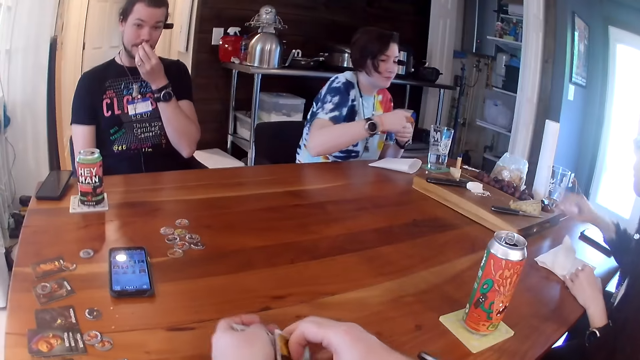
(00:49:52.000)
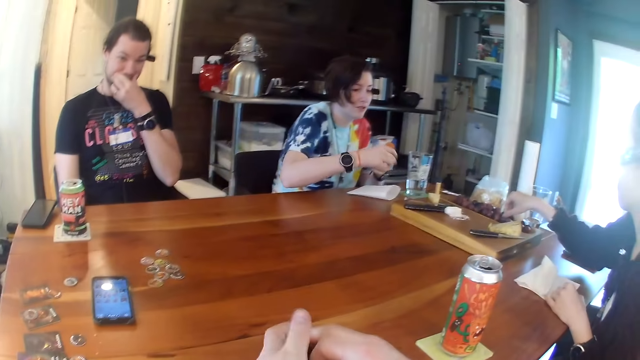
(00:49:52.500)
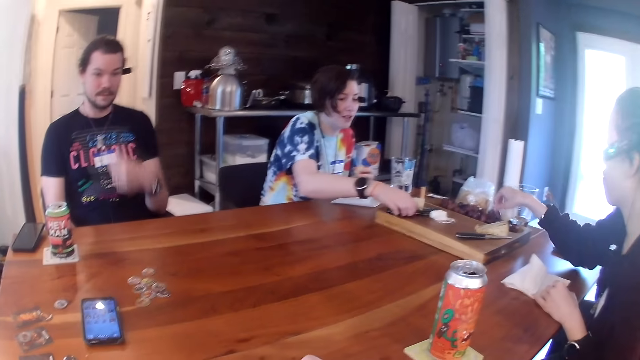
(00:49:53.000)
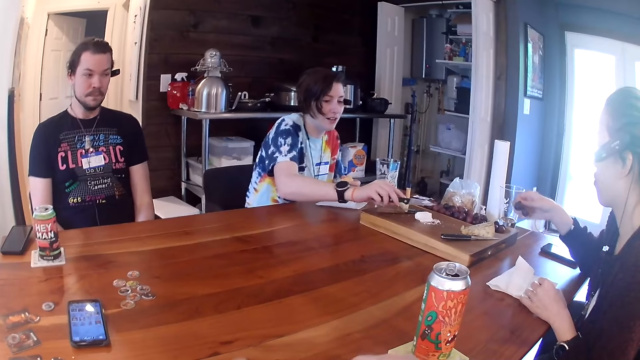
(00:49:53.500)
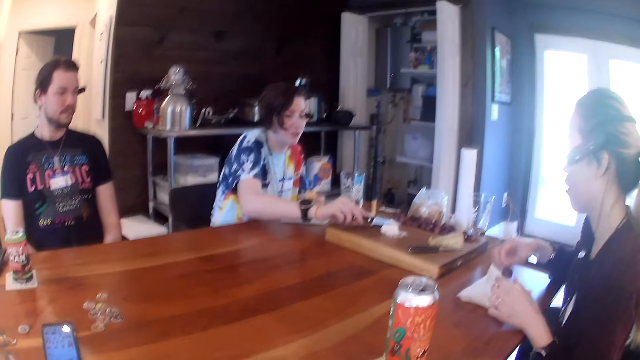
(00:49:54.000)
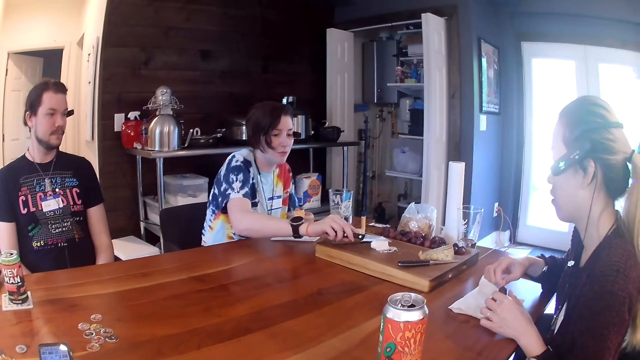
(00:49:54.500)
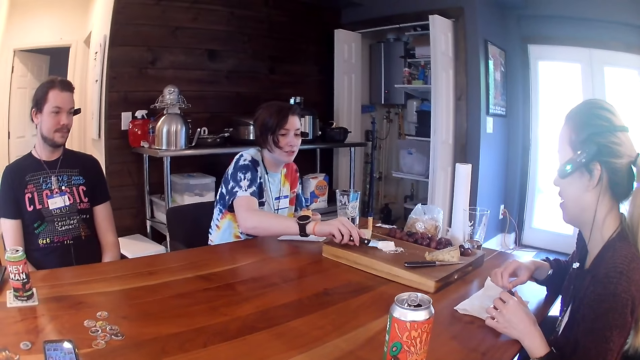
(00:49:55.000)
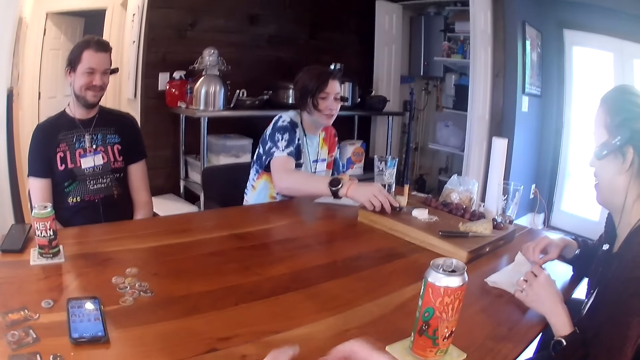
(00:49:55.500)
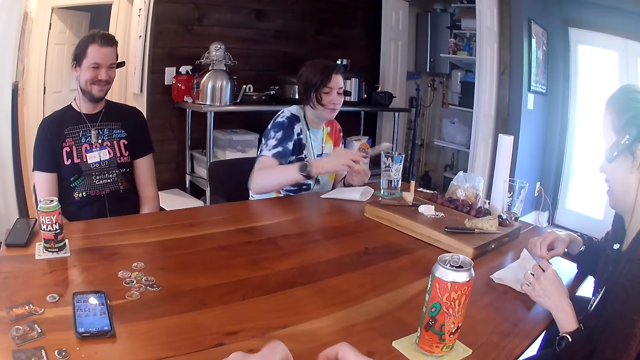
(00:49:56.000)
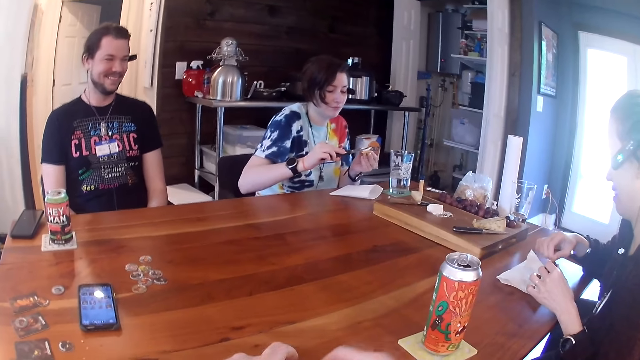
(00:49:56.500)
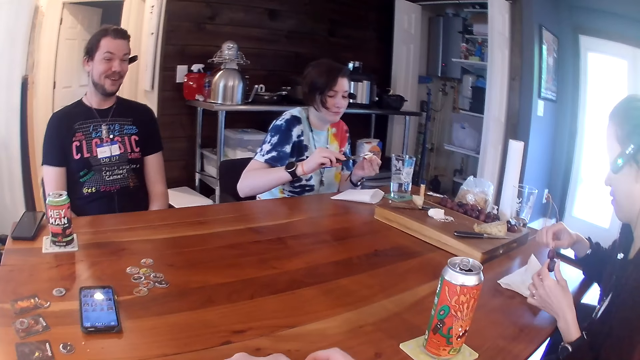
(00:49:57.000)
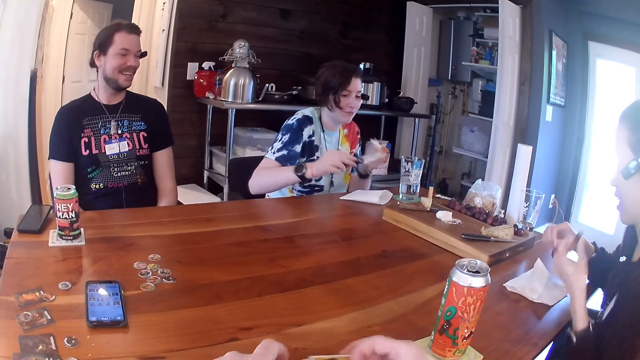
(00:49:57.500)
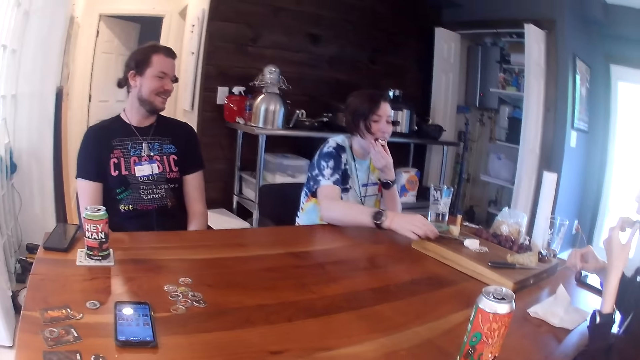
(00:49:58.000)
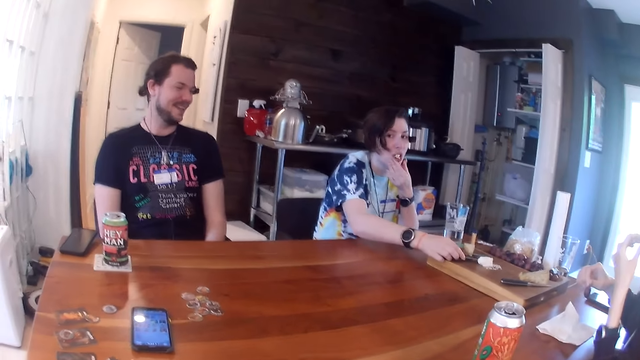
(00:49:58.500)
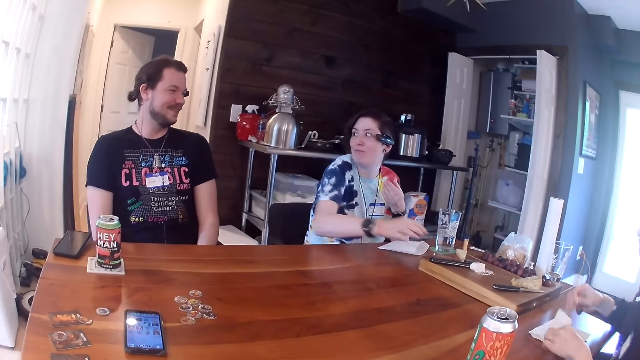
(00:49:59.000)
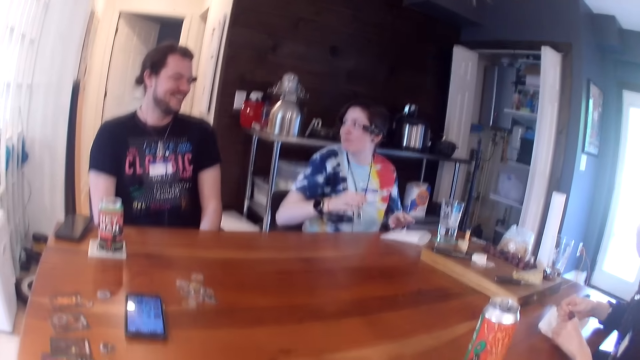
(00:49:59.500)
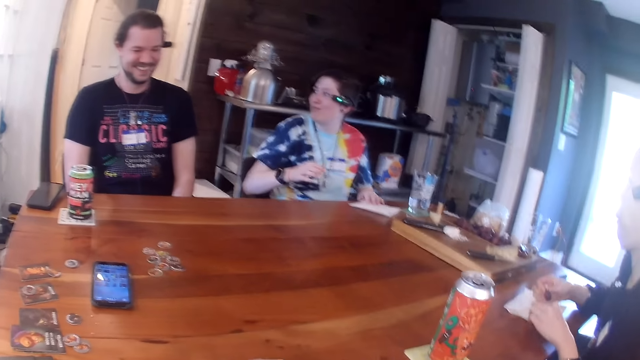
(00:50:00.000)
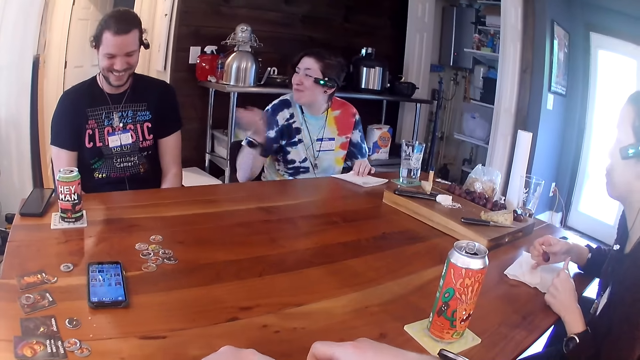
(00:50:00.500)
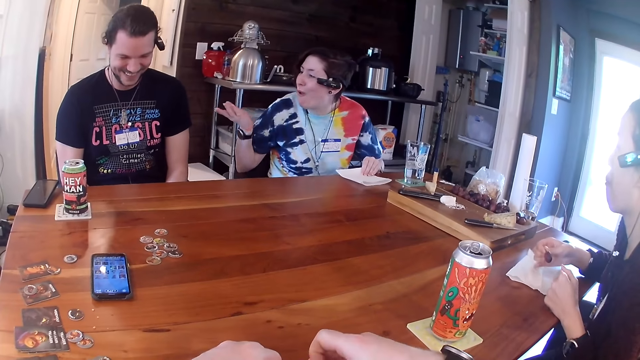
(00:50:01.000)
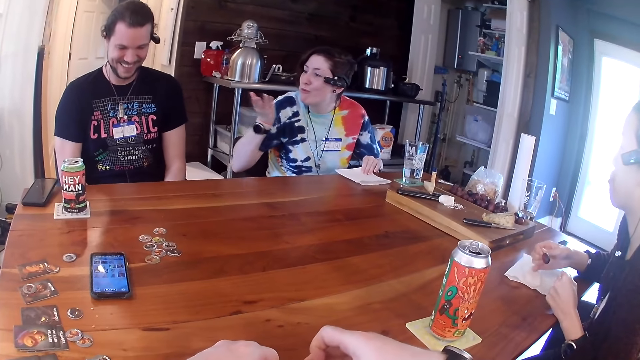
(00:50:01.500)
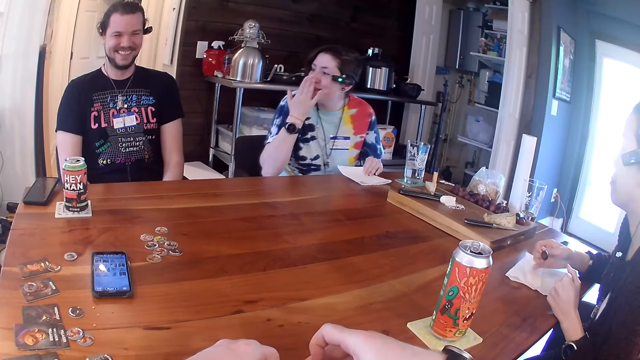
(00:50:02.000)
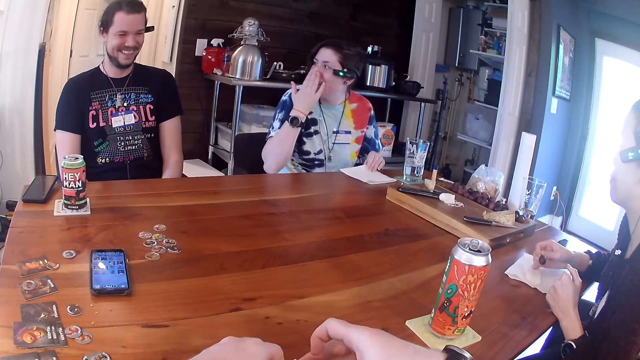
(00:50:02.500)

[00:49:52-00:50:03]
A woman passes the biscuit to her left hand from her right hand. Another woman picks up two grapes with her right hand from a wooden board on the table. The first woman picks up a knife from the wooden board with her right hand. The first woman cuts a slice of butter with the knife in her right hand. The other woman holds the two grapes with both hands. The other woman pulls a grape with her left hand from the grapes in her right hand. The first woman spreads the slice of butter with the knife in her right hand on the biscuit in her left hand. The other woman eats the grape in her left hand. The first woman eats the biscuit in her left hand. The first woman places the knife in her right hand on the wooden board.

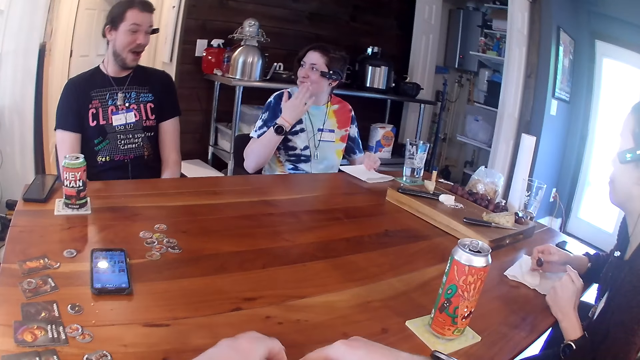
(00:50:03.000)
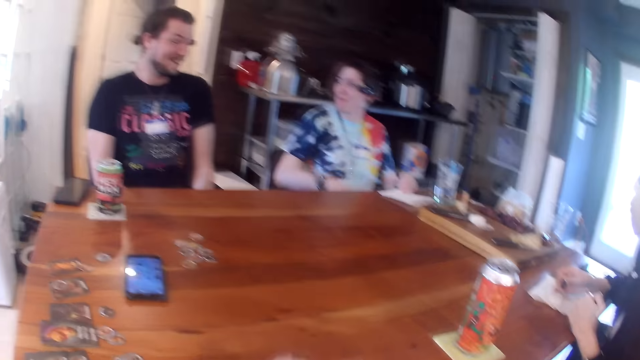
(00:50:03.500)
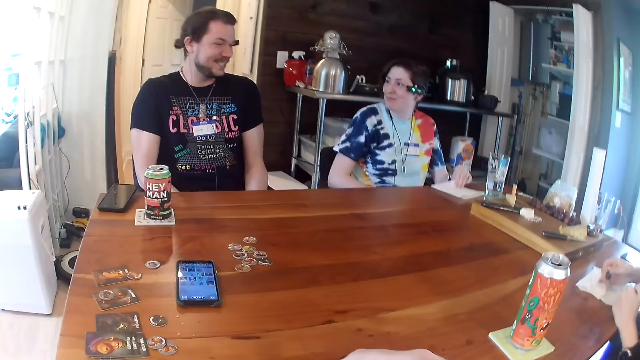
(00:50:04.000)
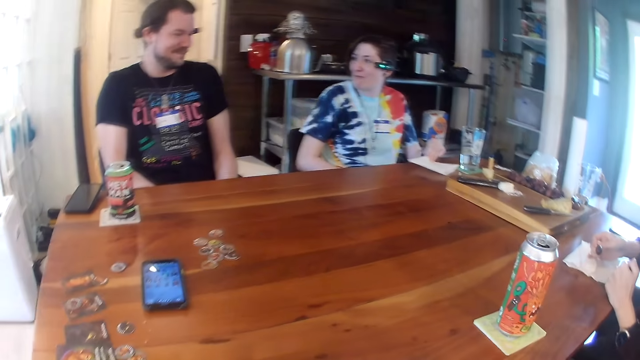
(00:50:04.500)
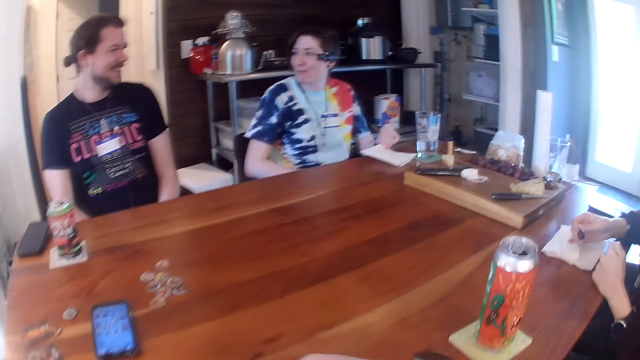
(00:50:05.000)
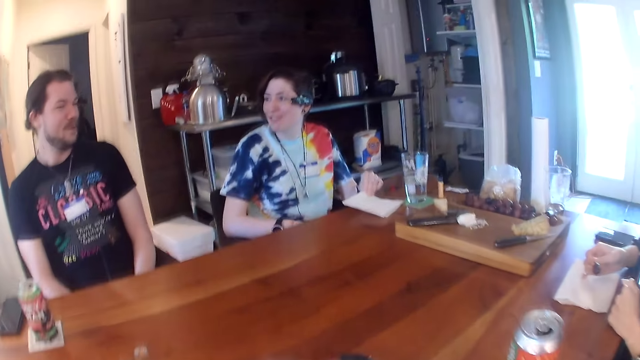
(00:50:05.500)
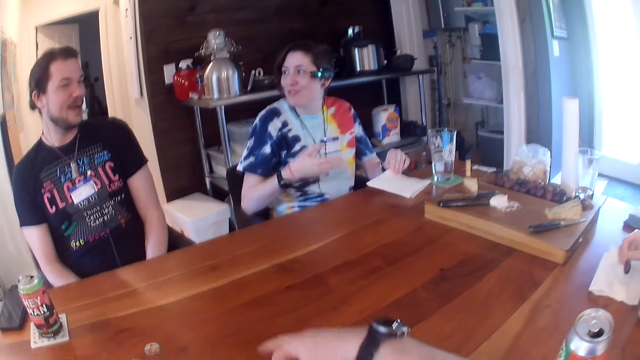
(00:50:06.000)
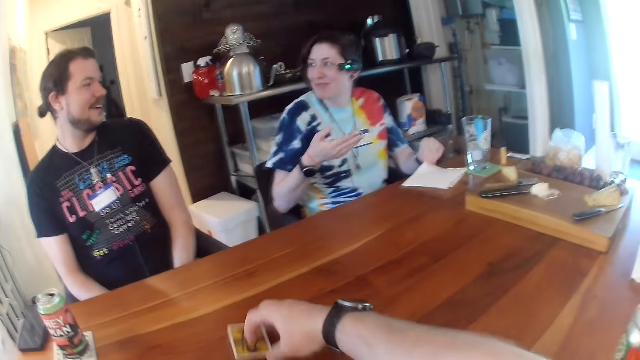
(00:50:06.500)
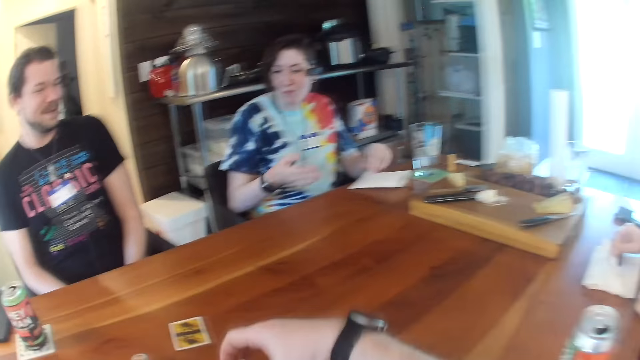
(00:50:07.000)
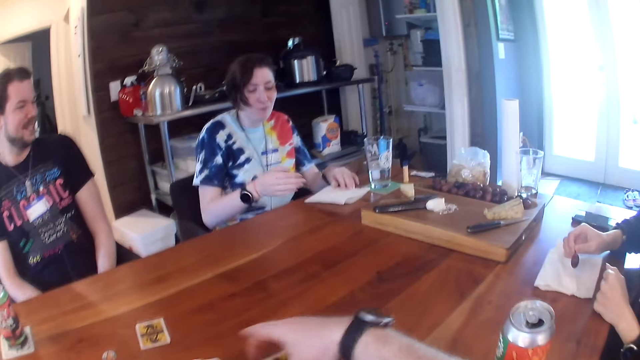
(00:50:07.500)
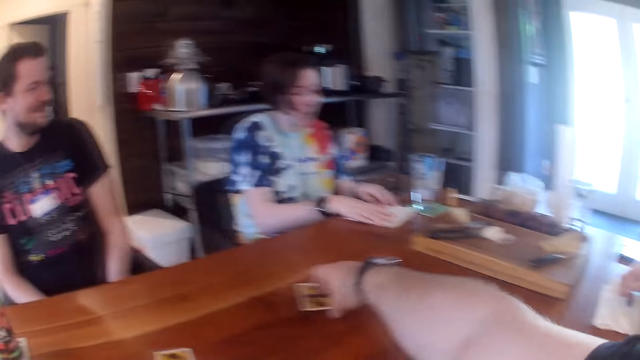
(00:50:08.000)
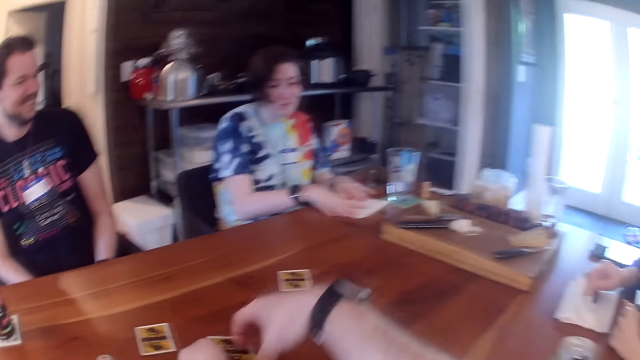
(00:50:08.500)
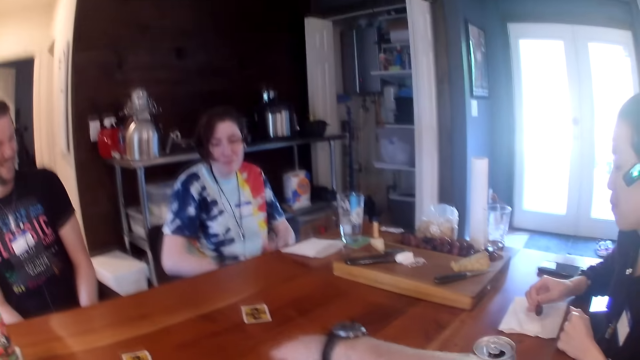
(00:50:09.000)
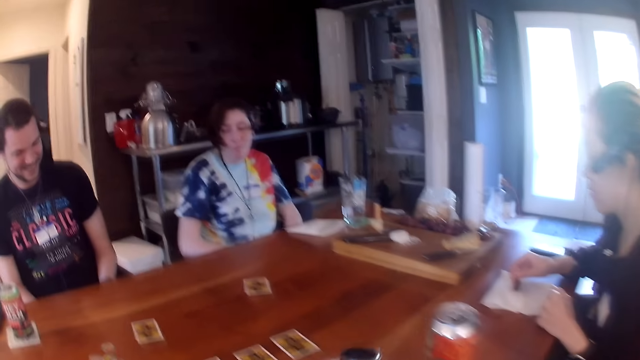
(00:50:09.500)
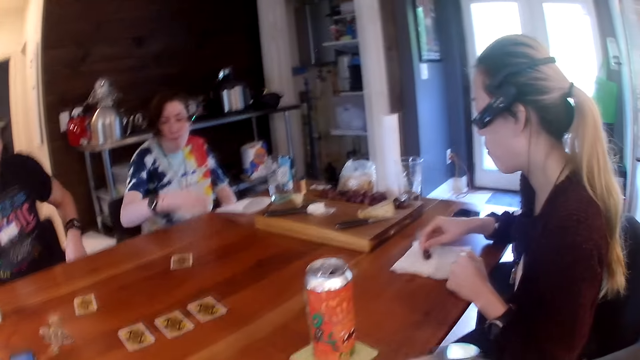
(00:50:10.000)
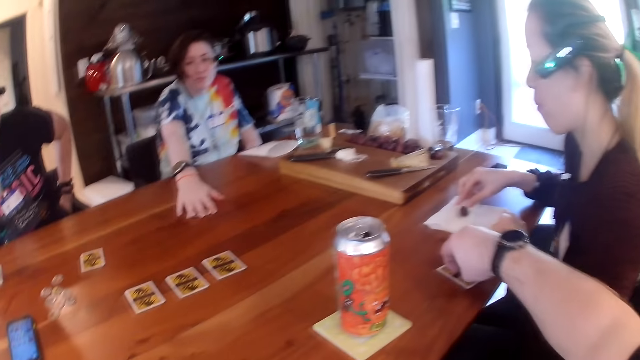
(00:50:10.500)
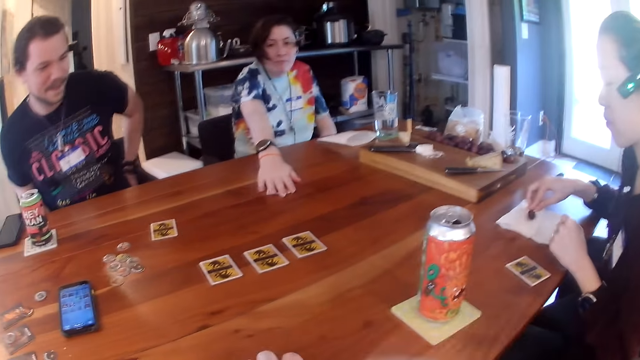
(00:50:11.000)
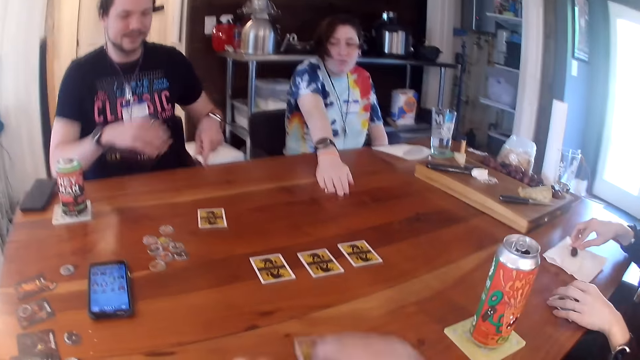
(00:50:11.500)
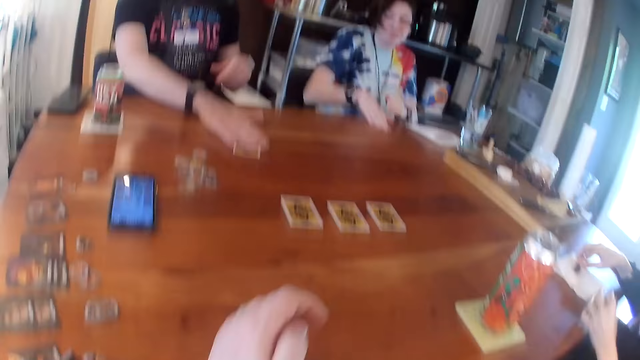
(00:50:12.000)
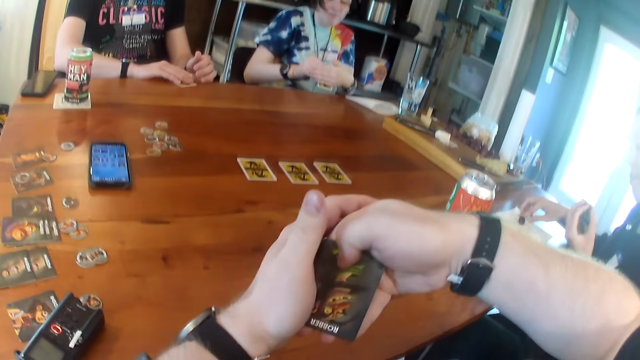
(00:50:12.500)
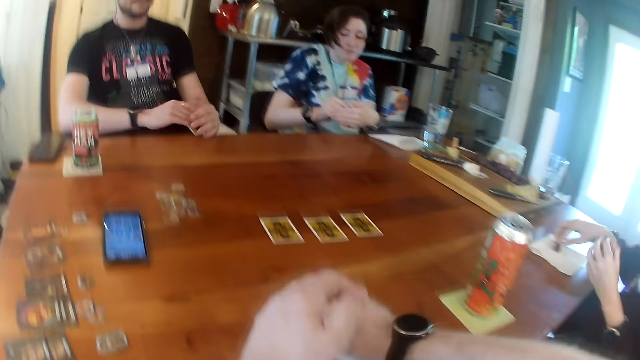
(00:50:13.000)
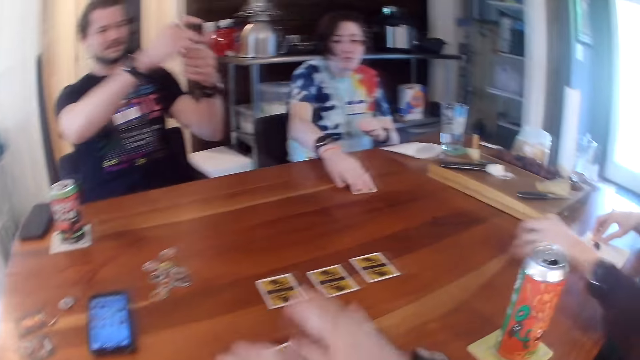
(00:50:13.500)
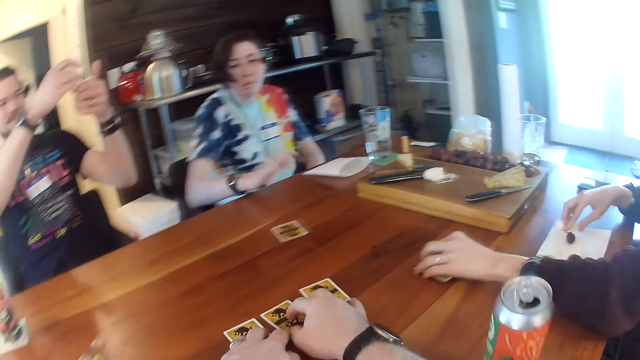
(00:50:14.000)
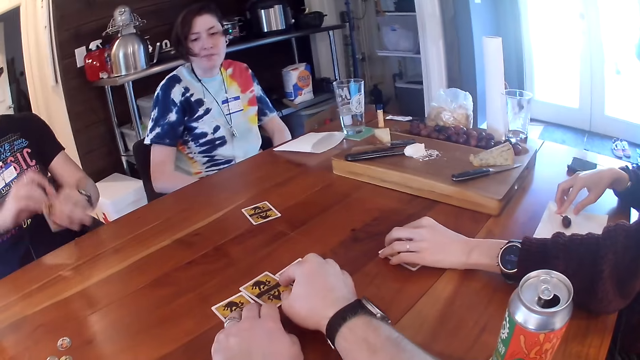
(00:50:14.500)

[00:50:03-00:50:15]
The camera wearer places a card in his right hand on the table. He places a card in his right hand on the table again. He picks up a card with his right hand from the deck of cards in his left hand. He places the card in his right hand on the table. He picks up a card with his right hand from the deck of cards in his left hand. A woman places the grape in her right hand on a napkin on the table. The camera wearer places a card in his right hand on the table. Another woman touches a card on the table with her right hand. The camera wearer places a card in his right hand on the table. The other woman picks up the card from the table with her right hand. The first woman picks up a card from the table with her left hand. The camera wearer picks up the card from the table with his right hand. A man picks up a card from the table with his right hand. The camera wearer holds the card with both hands. The other woman holds the card with both hands. The camera wearer places the card on the table with his right hand. The man holds the card with both hands. The other woman places the card on the table with her right hand. The camera wearer moves three cards on the table with both hands. The first woman places the card on the table with her left hand.
